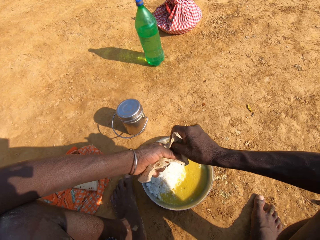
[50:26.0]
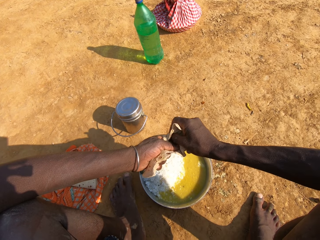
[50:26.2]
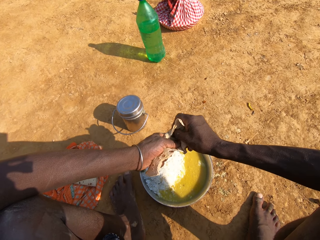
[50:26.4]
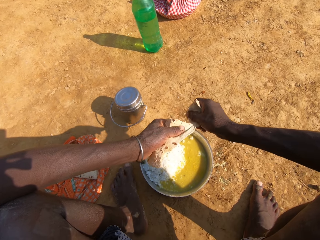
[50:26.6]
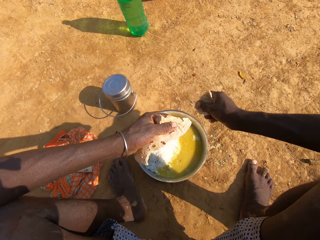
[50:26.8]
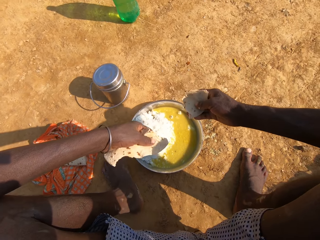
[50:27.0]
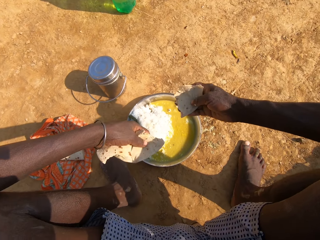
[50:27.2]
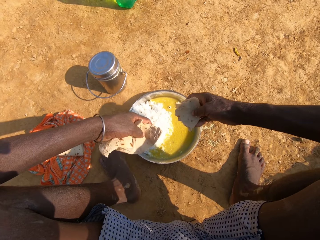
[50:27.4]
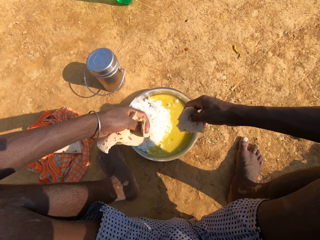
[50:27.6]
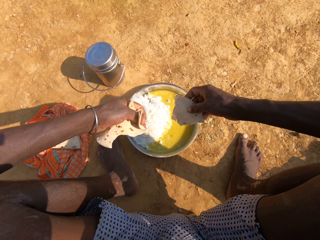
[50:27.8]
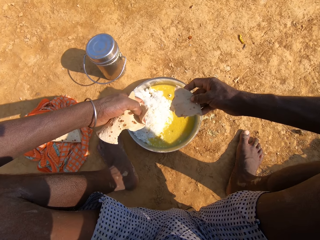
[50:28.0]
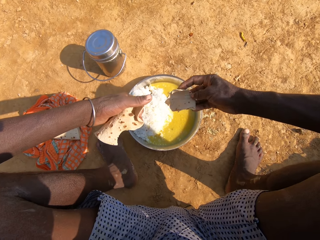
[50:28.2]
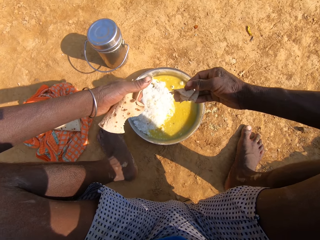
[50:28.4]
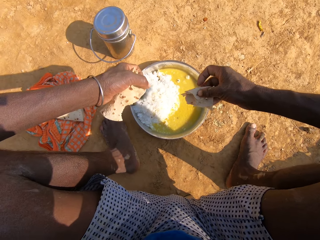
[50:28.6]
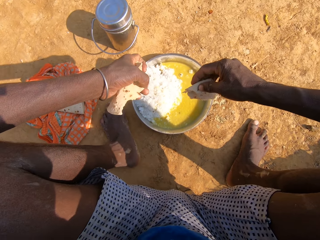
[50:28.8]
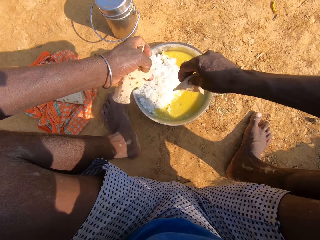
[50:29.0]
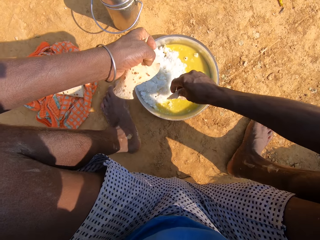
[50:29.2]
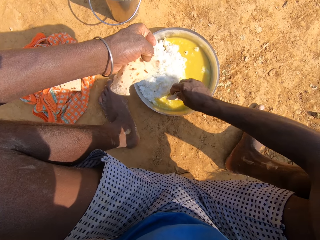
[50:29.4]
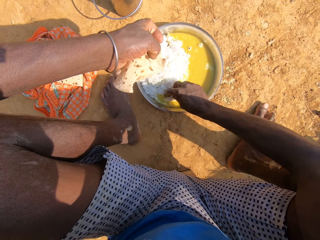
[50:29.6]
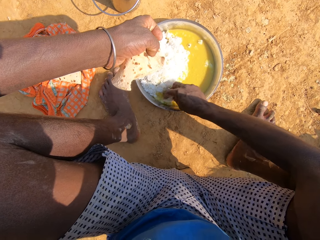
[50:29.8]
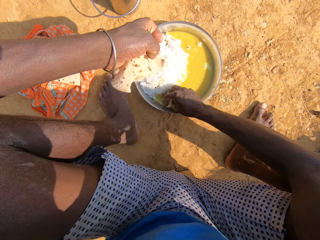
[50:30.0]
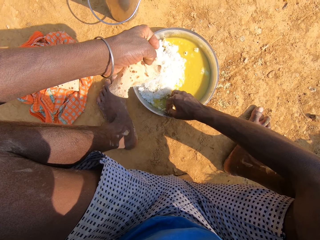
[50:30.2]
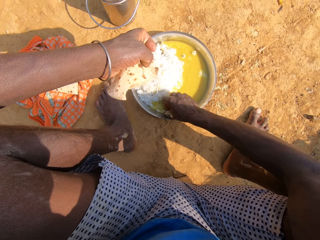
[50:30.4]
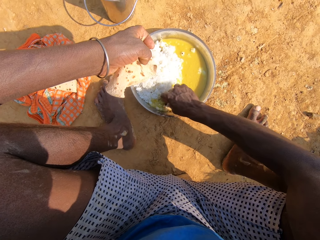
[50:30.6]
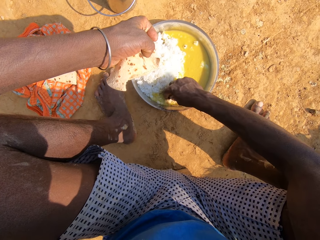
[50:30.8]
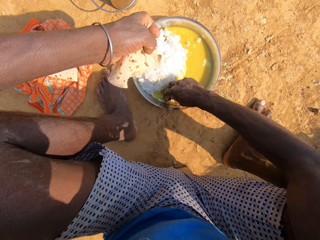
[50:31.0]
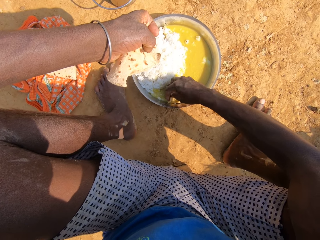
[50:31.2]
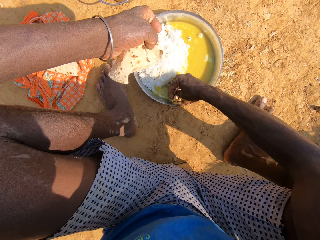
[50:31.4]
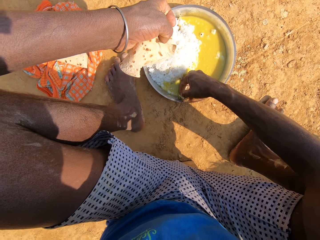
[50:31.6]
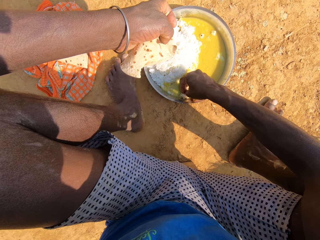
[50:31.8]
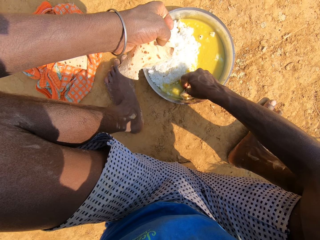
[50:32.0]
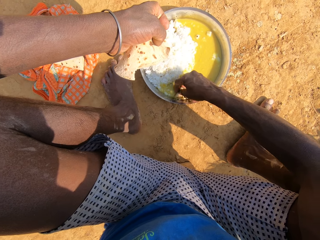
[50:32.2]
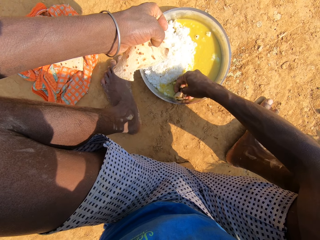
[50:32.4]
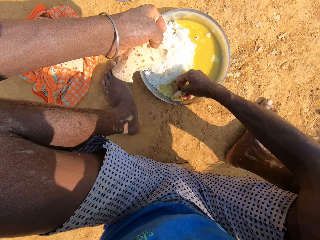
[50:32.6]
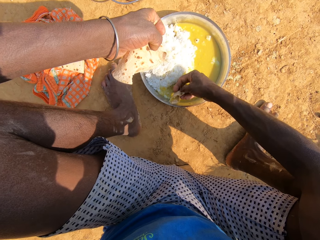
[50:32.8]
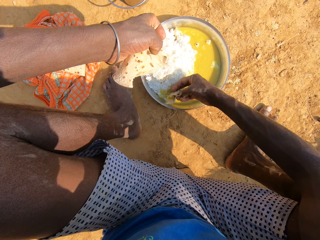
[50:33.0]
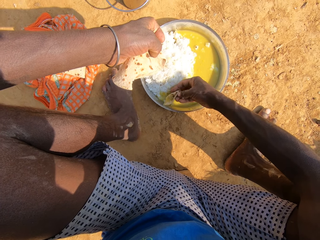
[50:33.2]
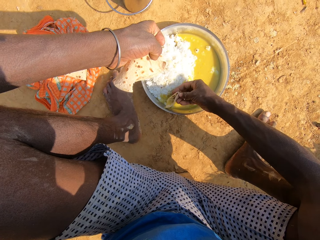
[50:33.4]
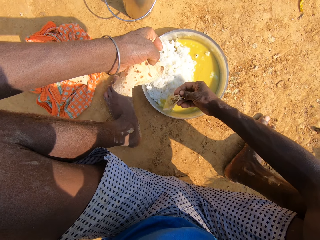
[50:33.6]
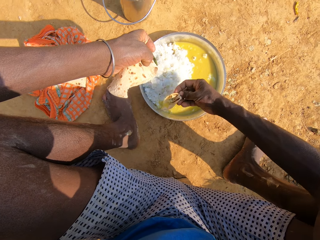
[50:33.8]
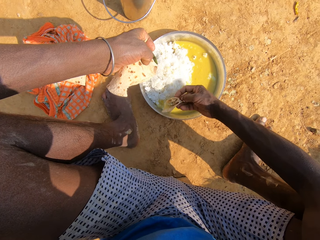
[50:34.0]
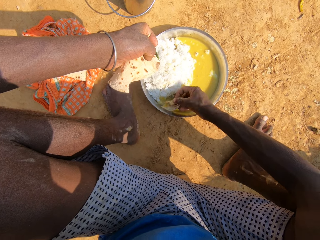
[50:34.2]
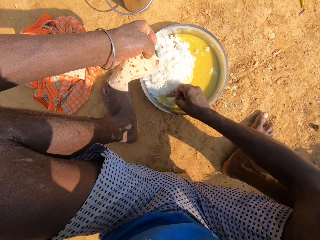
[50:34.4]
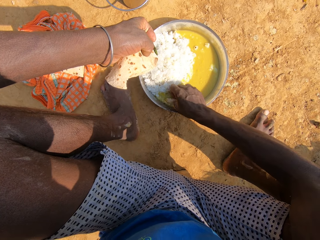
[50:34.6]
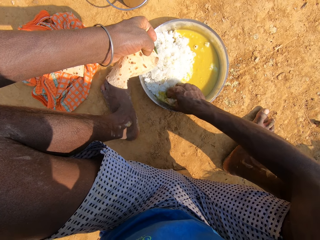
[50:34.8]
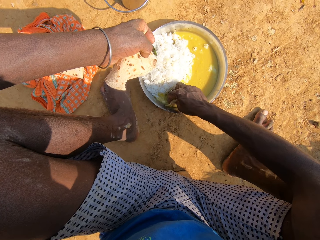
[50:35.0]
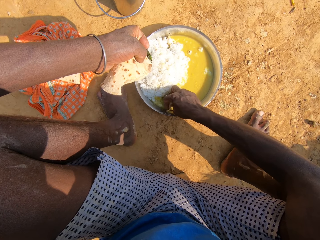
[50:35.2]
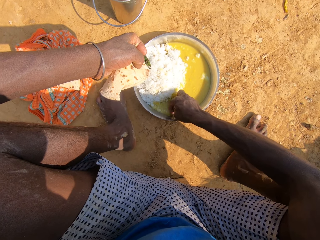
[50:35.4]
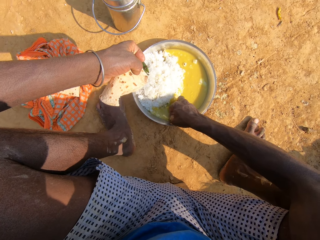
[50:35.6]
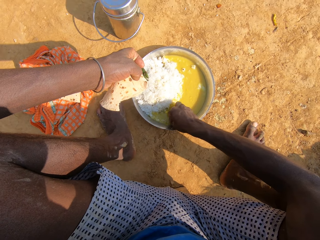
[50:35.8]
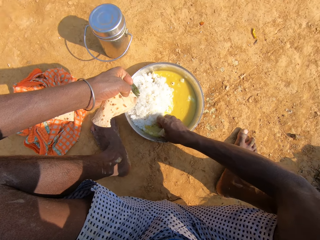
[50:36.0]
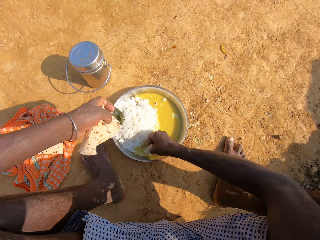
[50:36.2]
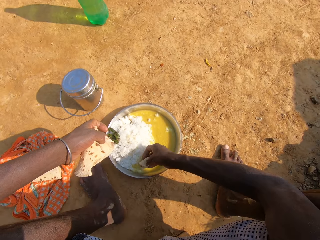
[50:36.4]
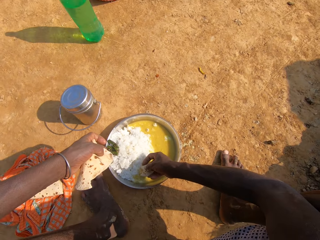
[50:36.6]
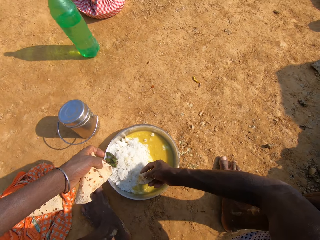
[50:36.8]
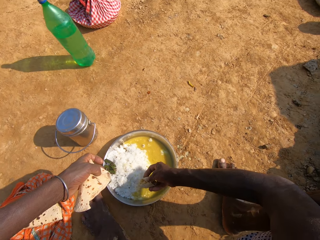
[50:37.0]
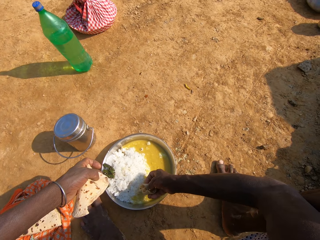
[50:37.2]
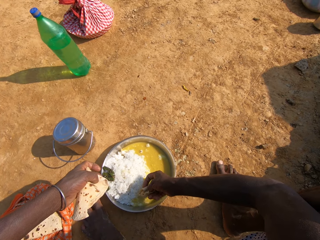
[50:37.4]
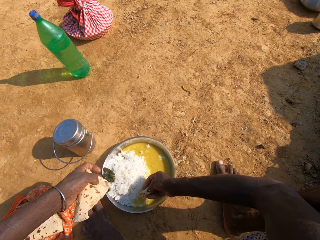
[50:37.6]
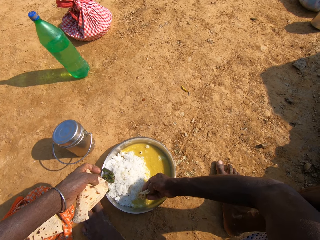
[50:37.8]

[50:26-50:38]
The camera wearer cuts the roti. They eat the food and hold the roti. They dip the roti in vegetable curry. They scoop the food from the plate. They scoop the food from the plate again. They converse with a person.

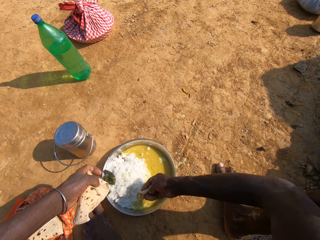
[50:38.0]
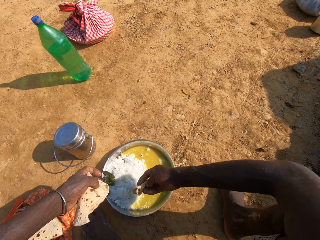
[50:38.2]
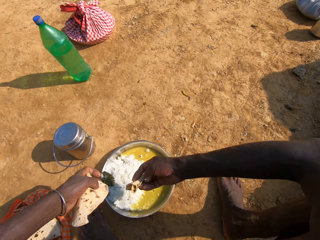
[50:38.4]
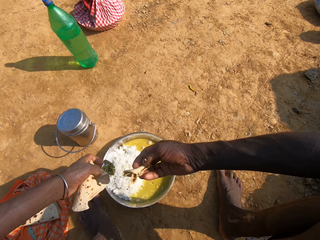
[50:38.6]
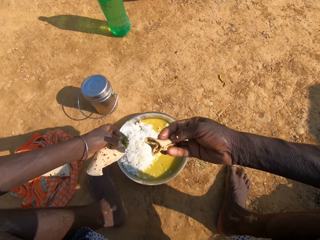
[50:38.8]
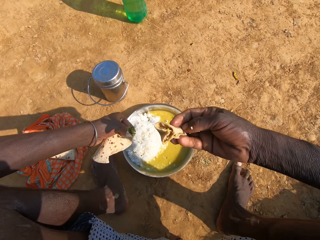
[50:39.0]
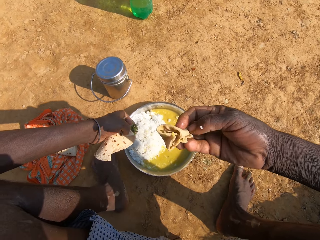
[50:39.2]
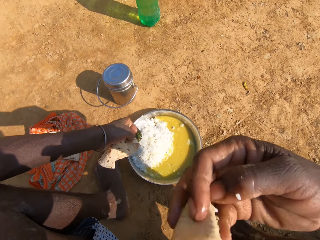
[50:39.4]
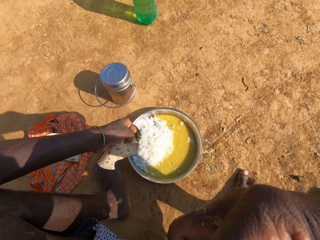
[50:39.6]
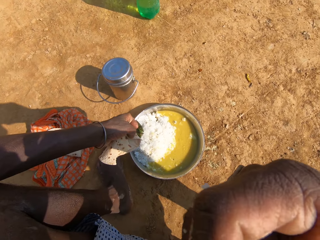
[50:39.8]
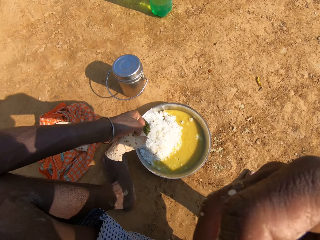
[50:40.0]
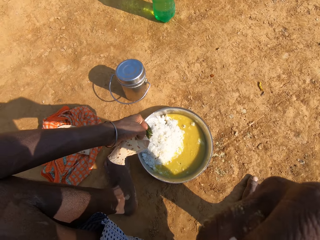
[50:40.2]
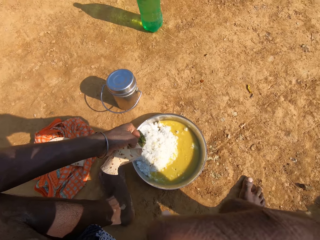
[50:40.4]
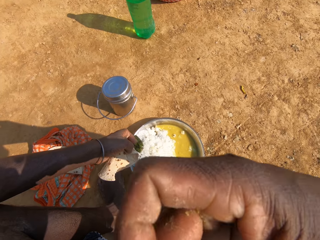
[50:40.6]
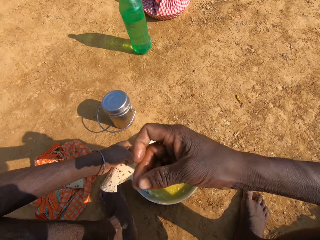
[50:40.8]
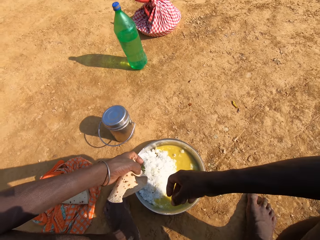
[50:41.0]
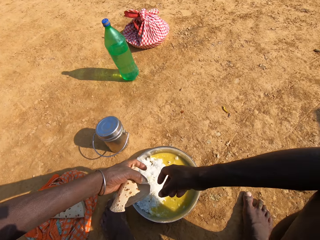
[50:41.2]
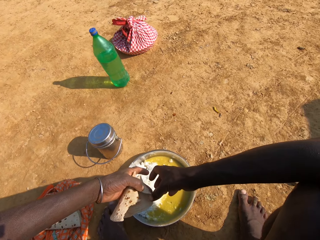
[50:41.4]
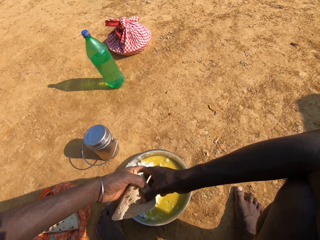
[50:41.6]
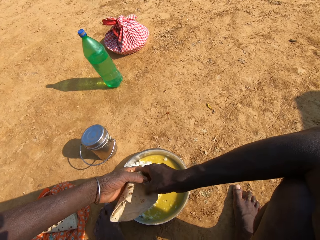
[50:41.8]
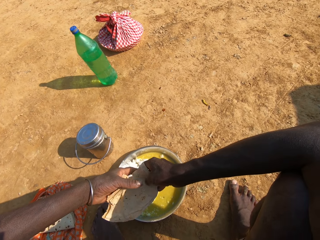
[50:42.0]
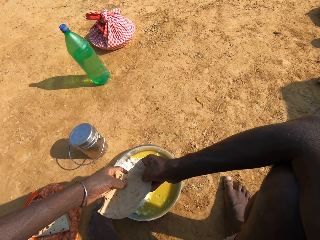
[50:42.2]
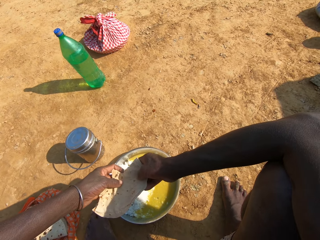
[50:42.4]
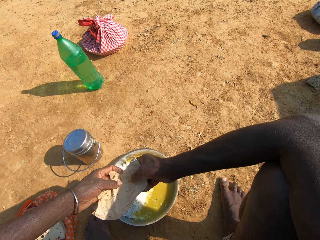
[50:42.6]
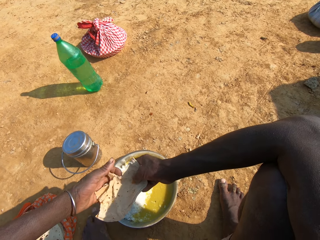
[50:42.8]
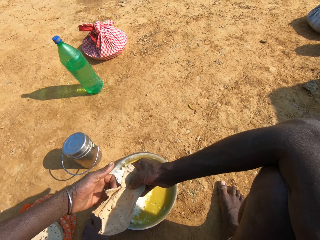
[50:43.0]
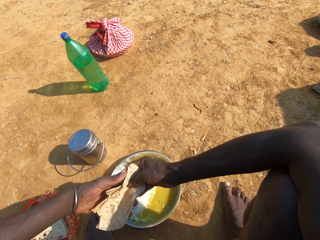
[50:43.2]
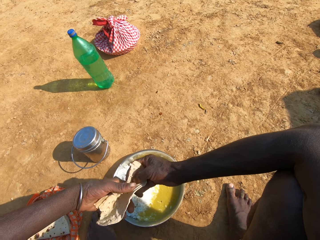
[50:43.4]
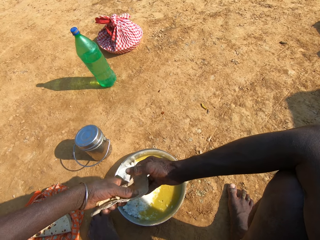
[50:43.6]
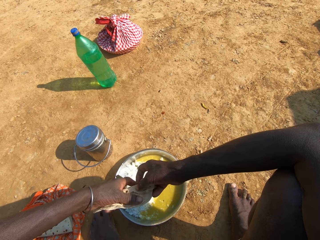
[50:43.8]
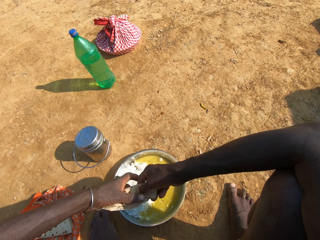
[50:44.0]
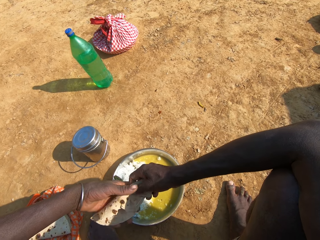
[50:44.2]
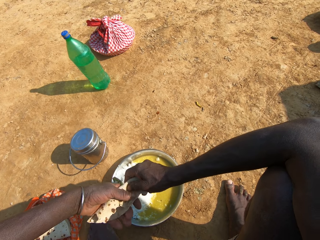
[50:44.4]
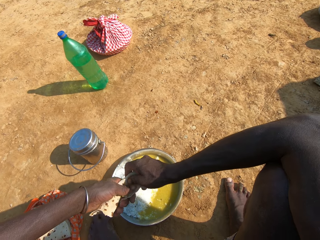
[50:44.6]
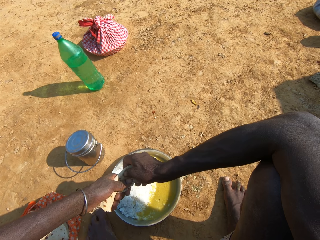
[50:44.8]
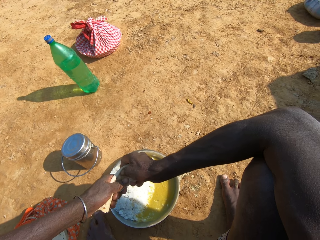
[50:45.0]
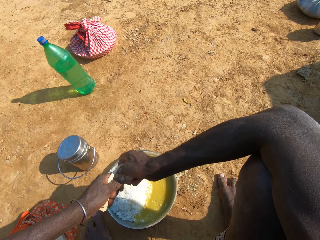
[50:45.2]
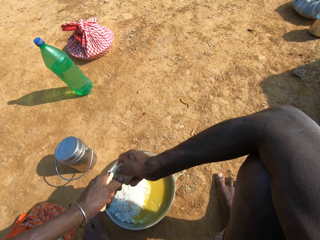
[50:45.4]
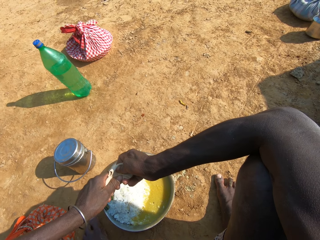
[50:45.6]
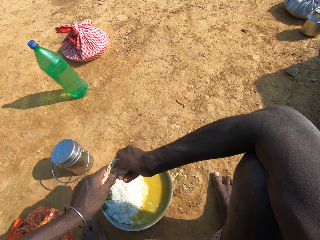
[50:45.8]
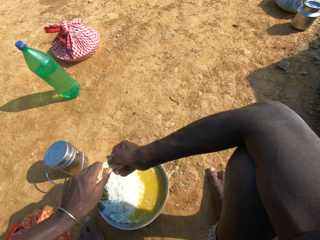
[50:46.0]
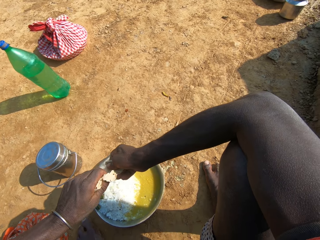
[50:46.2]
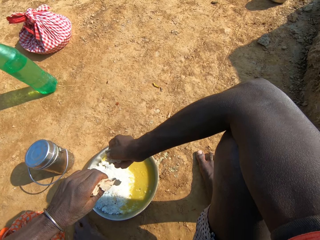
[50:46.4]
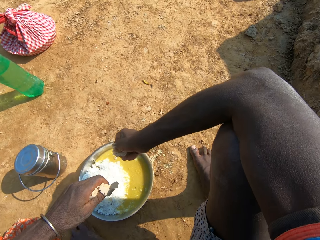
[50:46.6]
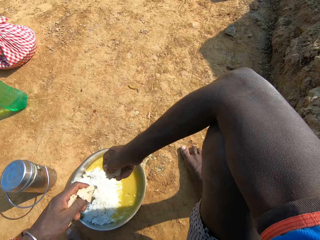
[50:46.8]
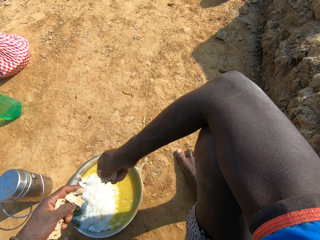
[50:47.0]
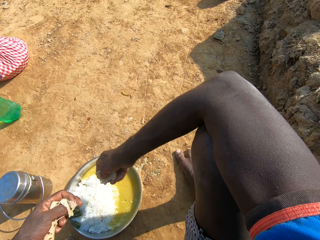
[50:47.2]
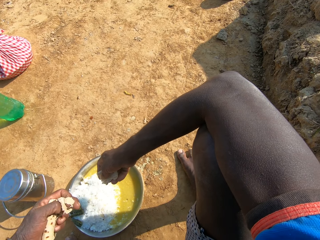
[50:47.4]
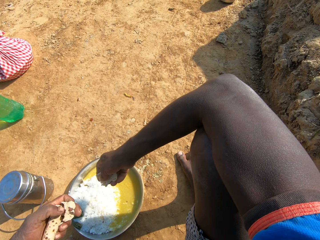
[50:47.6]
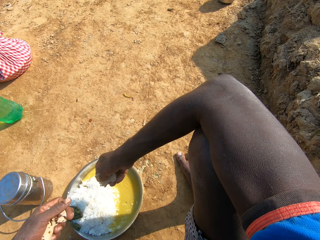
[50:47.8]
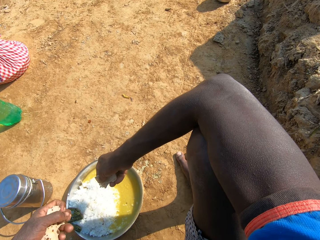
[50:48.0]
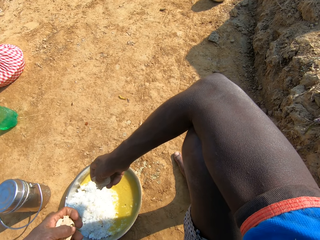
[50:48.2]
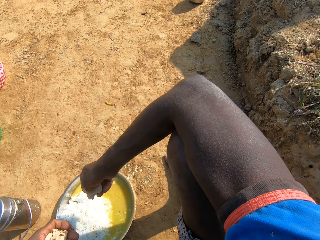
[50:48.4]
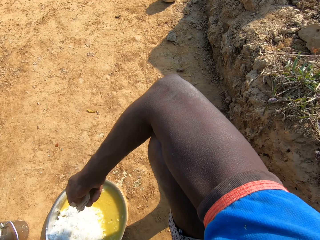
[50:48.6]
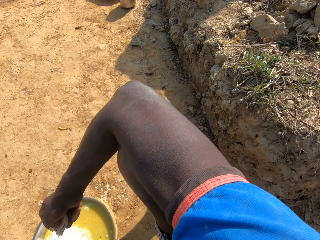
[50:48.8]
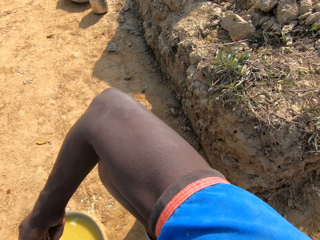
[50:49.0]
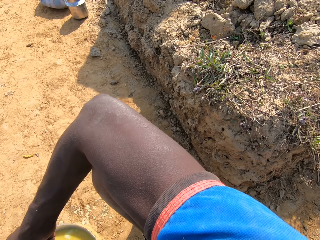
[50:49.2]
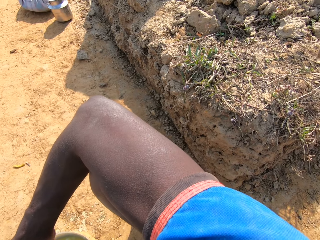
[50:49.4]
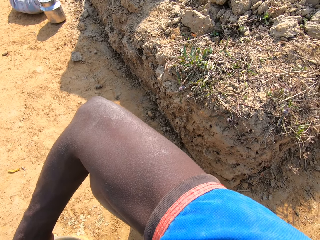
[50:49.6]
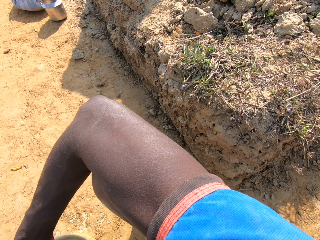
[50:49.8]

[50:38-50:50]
The camera wearer scoops food from the plate. They eat roti and talk. They look around. They eat the food and hold the roti. They cut the roti. They eat the food. They converse with a person. They hold the roti.
